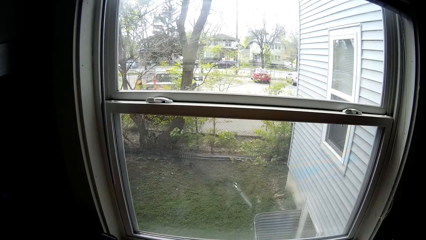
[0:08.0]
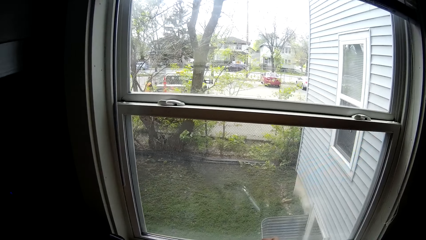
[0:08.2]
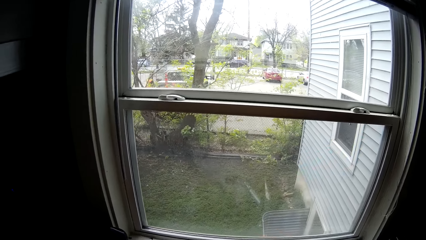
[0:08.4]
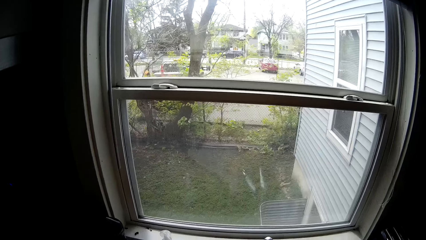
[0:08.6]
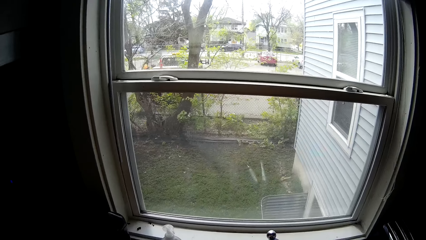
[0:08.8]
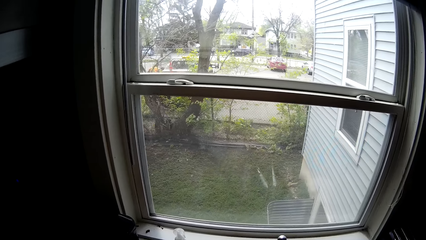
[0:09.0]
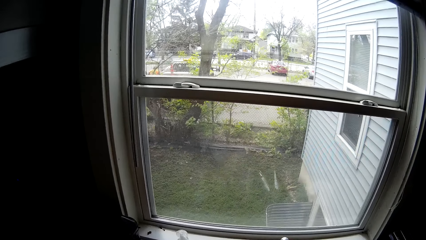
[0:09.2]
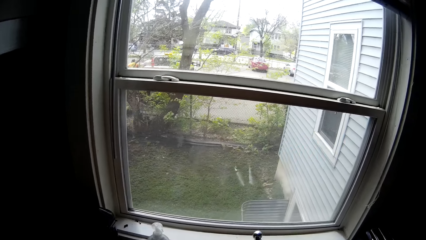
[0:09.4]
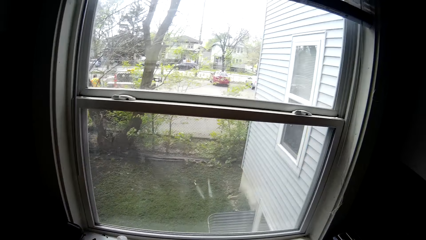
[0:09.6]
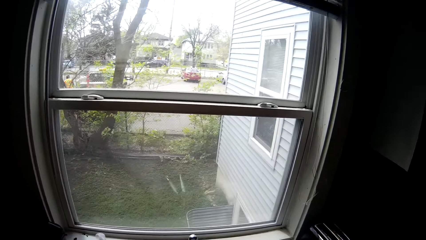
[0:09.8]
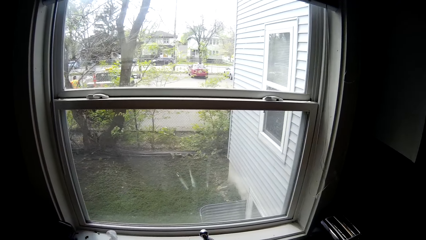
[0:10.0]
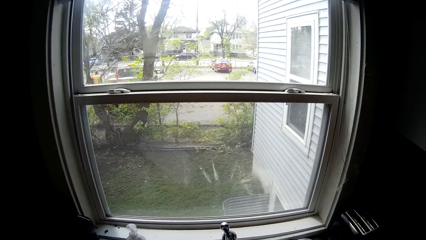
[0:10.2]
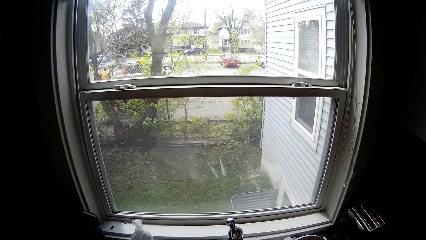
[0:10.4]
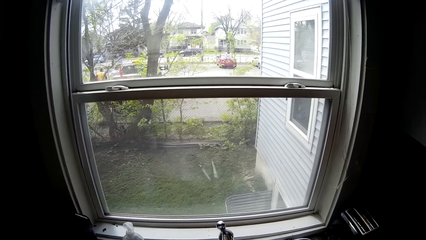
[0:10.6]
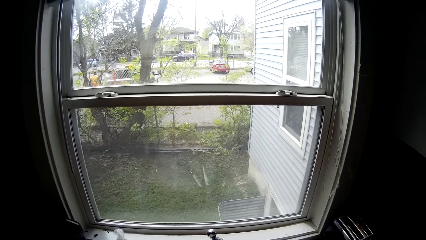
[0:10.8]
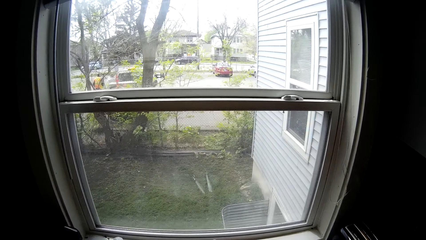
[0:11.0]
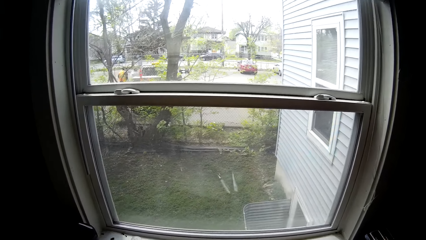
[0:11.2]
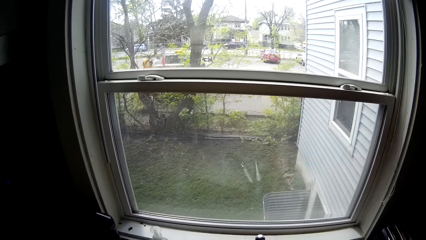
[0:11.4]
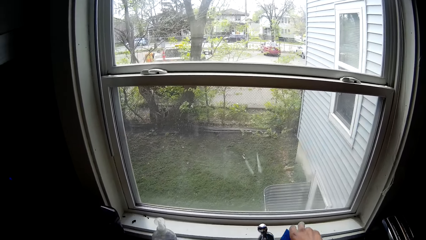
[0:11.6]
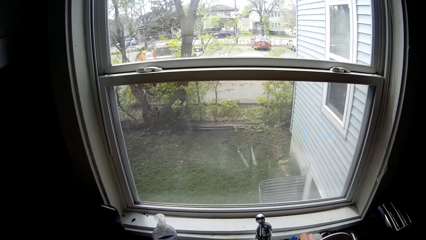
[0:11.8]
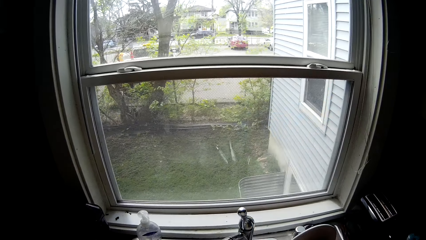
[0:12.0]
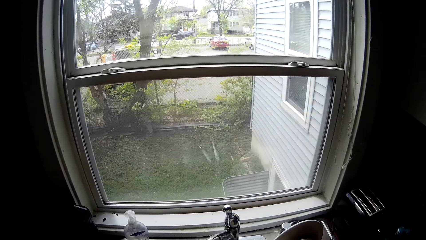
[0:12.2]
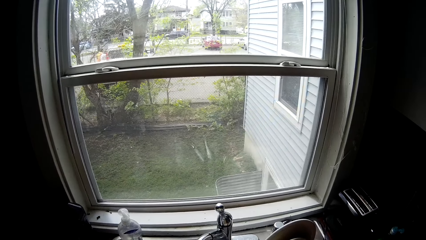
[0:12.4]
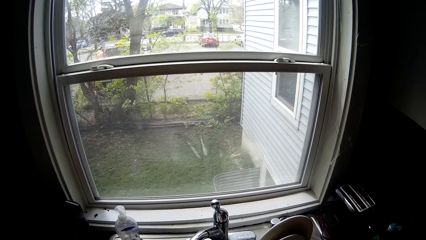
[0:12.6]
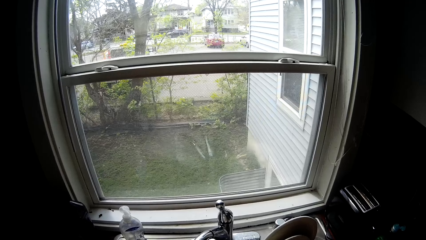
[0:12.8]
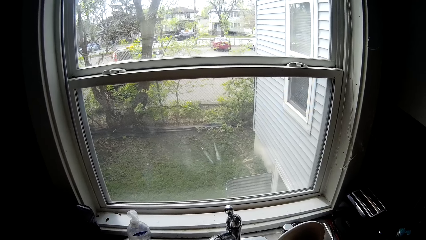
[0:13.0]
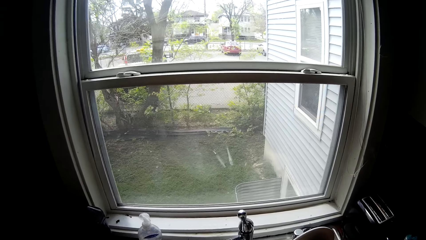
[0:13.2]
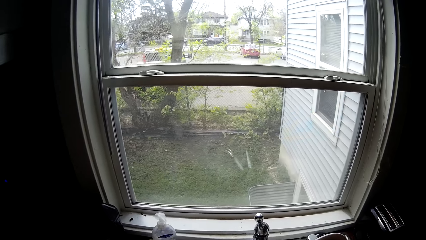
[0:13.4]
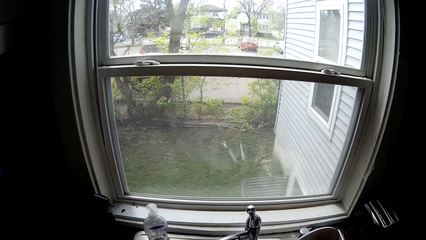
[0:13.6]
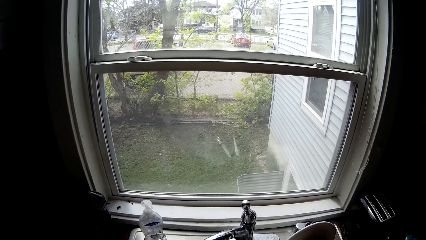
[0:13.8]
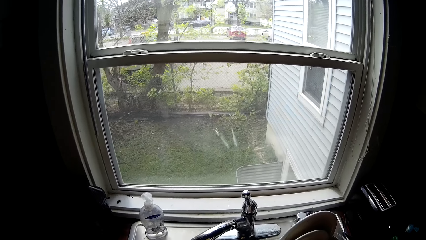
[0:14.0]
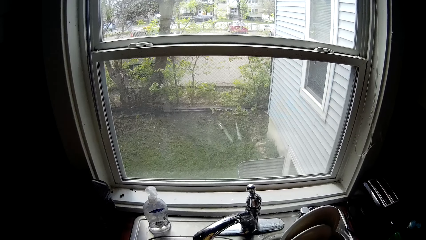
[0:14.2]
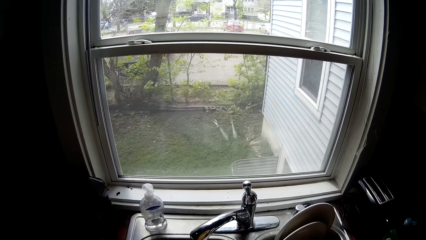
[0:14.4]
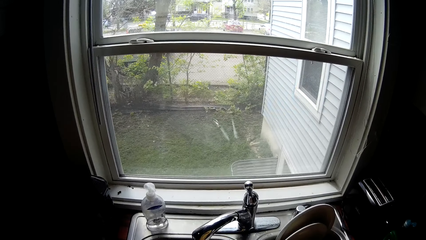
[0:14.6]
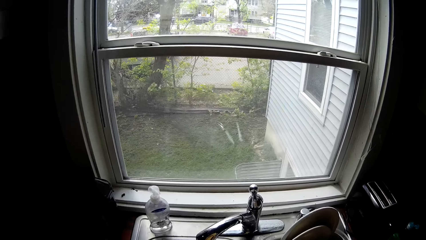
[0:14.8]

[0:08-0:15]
The camera wearer opens the tap.

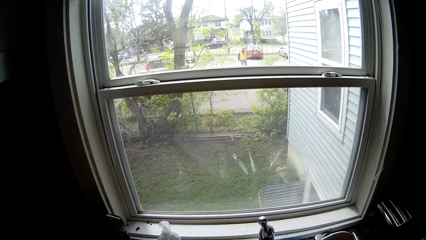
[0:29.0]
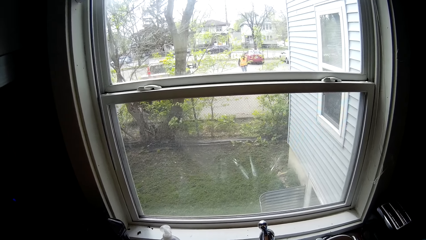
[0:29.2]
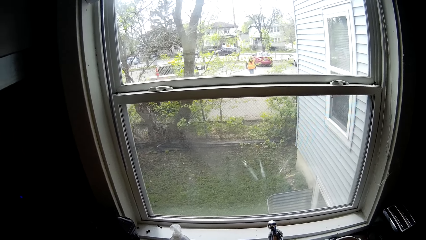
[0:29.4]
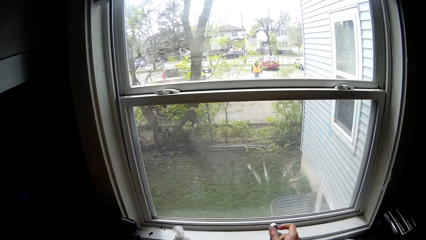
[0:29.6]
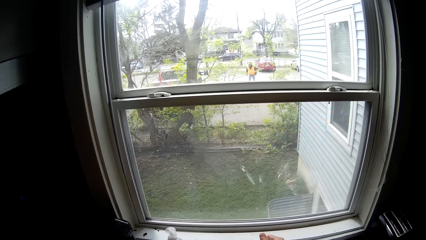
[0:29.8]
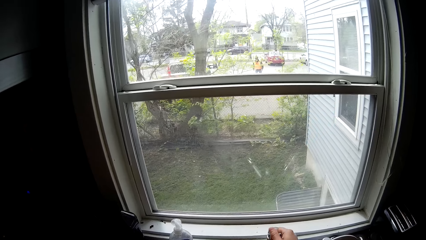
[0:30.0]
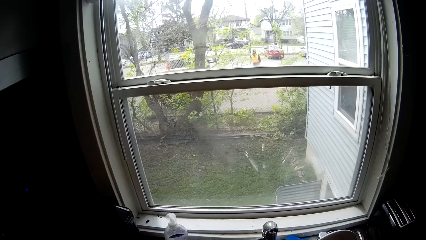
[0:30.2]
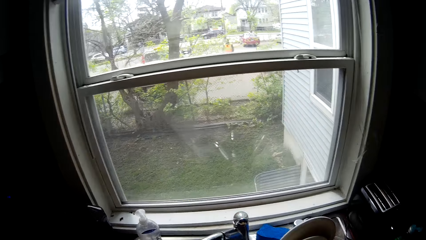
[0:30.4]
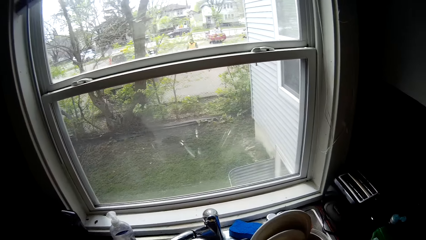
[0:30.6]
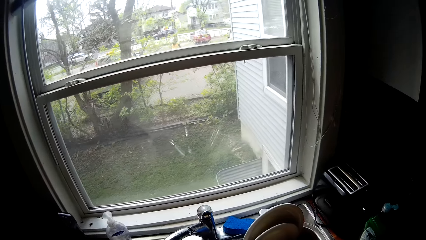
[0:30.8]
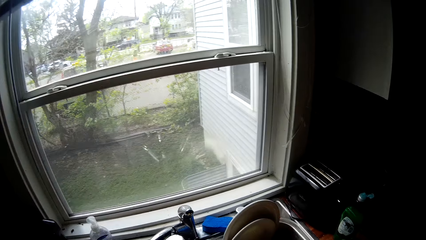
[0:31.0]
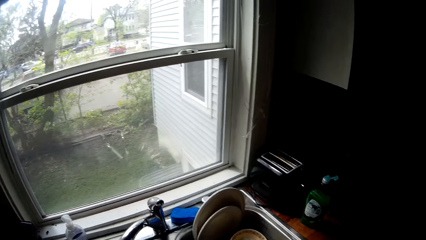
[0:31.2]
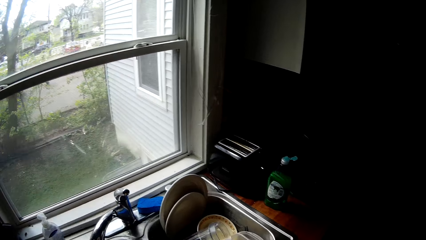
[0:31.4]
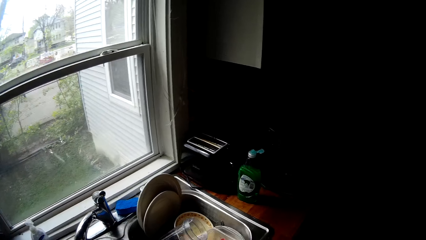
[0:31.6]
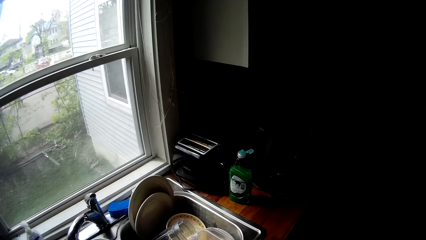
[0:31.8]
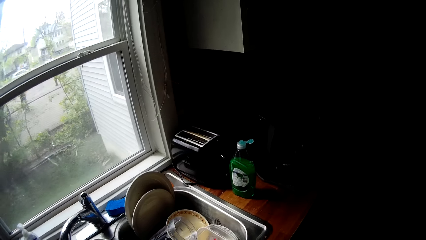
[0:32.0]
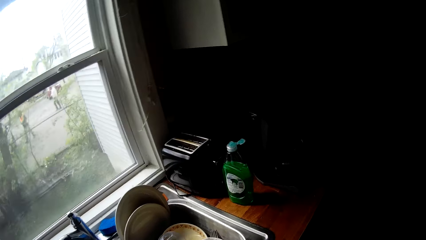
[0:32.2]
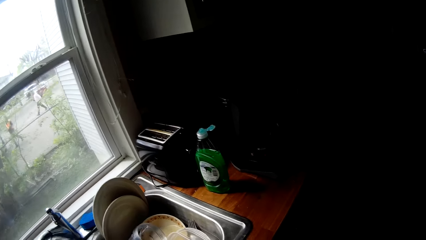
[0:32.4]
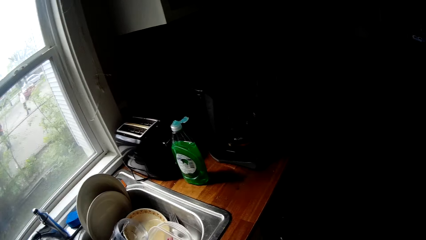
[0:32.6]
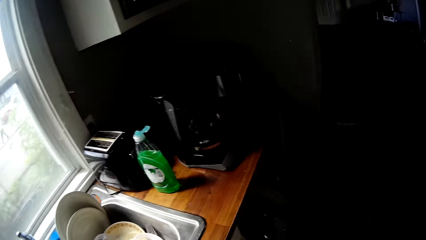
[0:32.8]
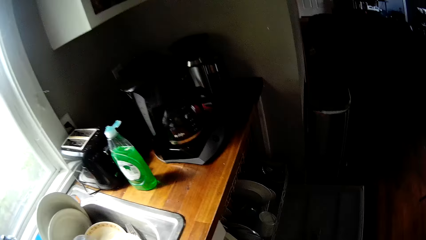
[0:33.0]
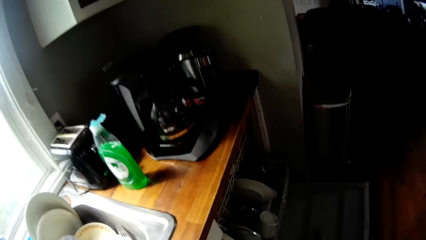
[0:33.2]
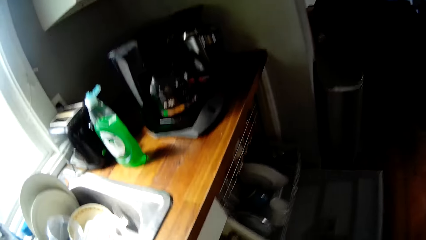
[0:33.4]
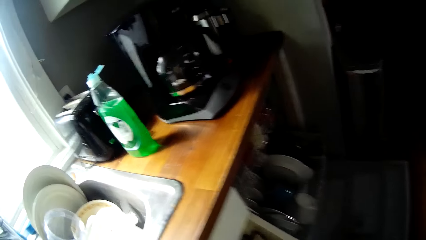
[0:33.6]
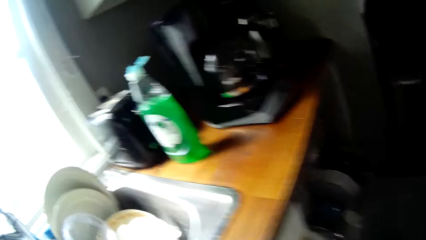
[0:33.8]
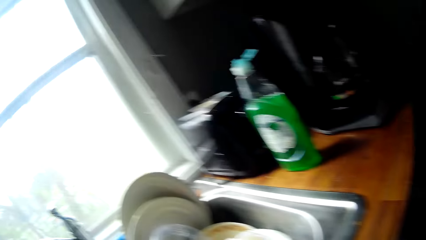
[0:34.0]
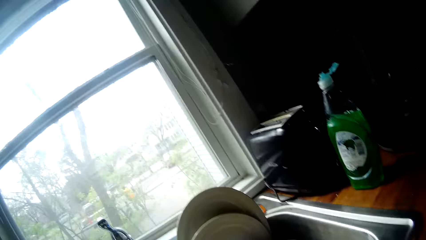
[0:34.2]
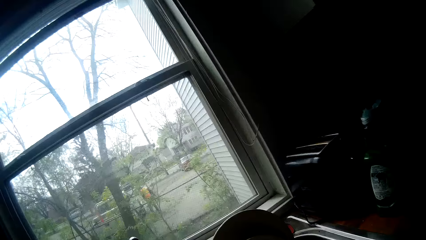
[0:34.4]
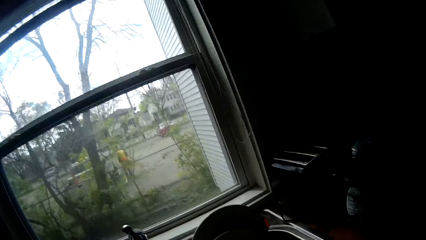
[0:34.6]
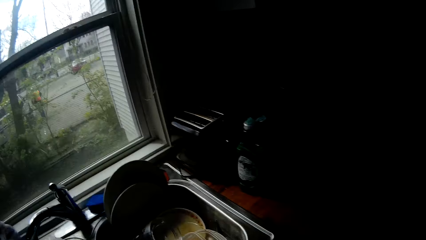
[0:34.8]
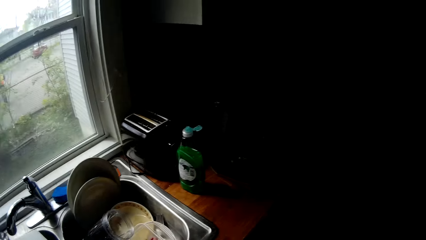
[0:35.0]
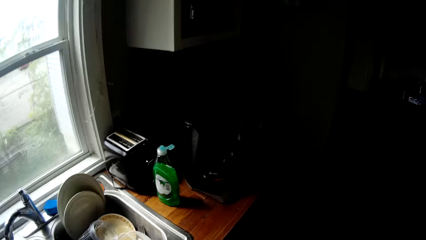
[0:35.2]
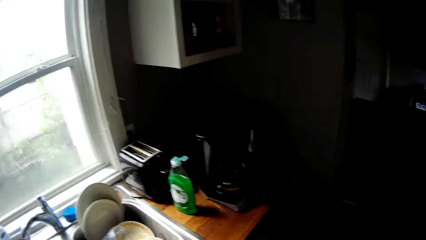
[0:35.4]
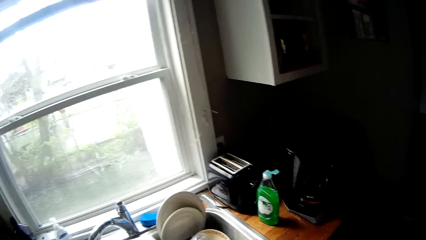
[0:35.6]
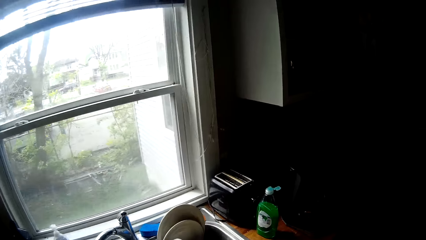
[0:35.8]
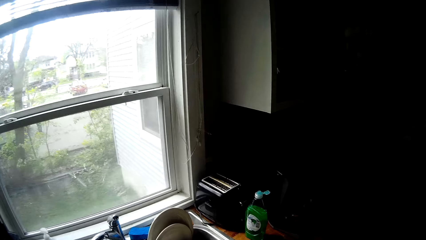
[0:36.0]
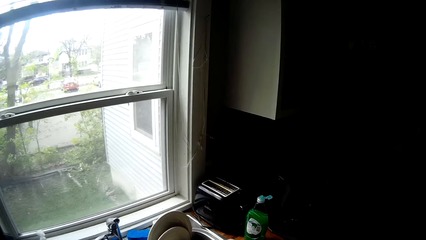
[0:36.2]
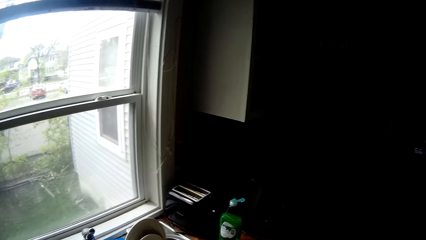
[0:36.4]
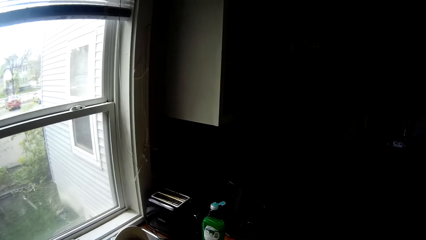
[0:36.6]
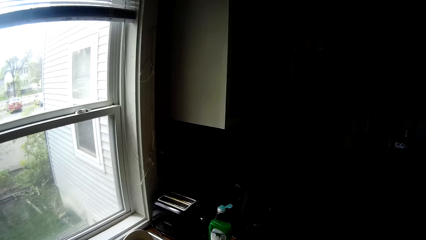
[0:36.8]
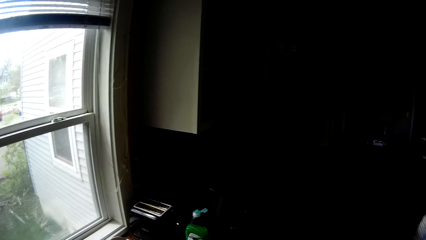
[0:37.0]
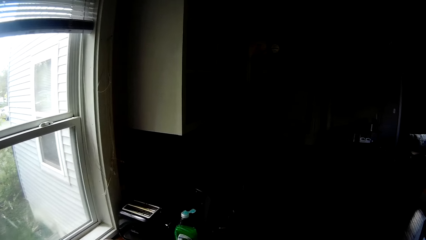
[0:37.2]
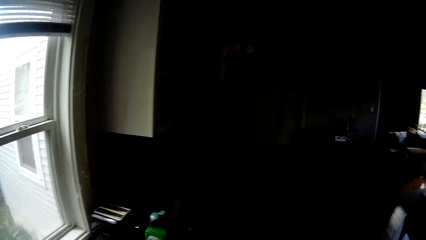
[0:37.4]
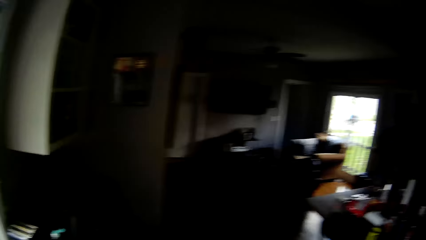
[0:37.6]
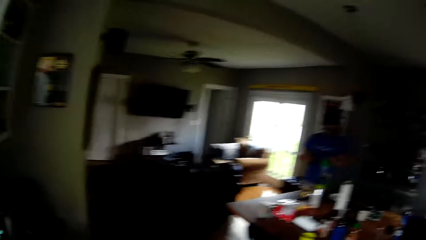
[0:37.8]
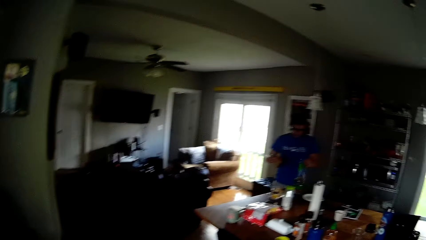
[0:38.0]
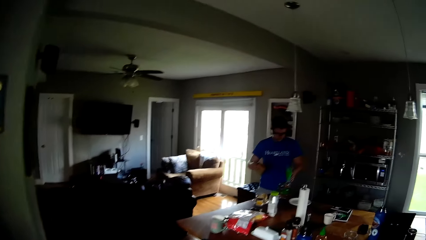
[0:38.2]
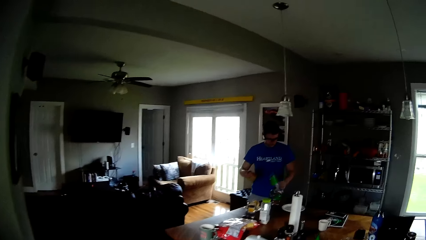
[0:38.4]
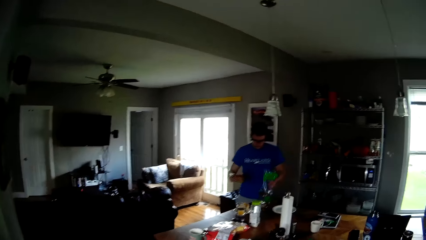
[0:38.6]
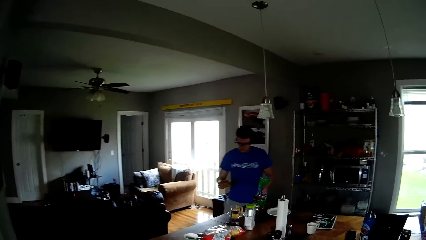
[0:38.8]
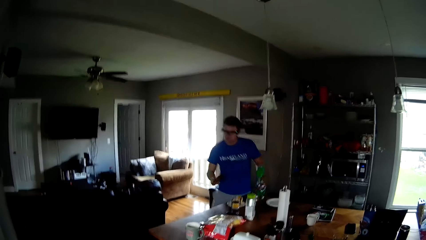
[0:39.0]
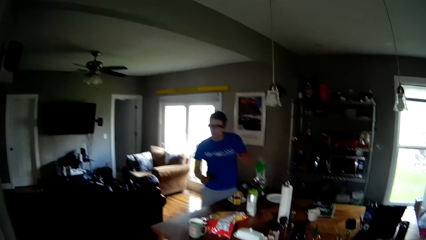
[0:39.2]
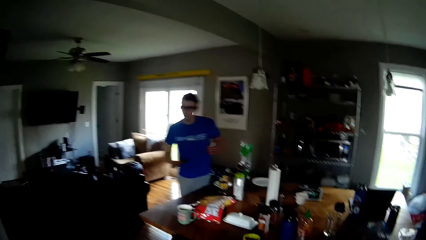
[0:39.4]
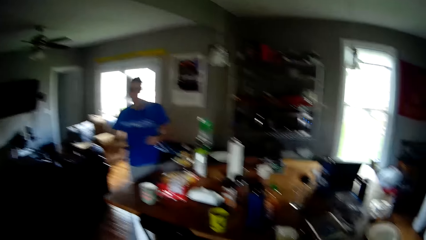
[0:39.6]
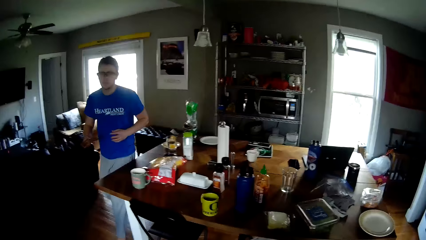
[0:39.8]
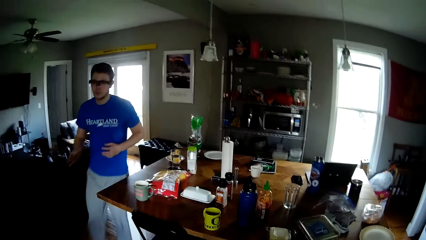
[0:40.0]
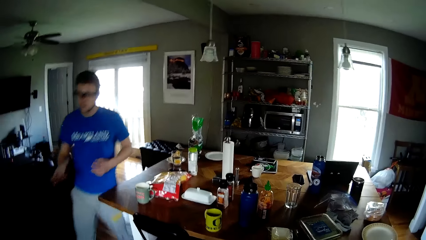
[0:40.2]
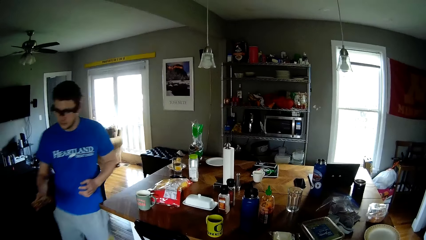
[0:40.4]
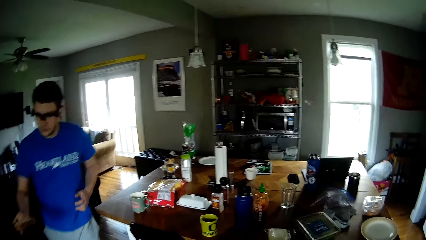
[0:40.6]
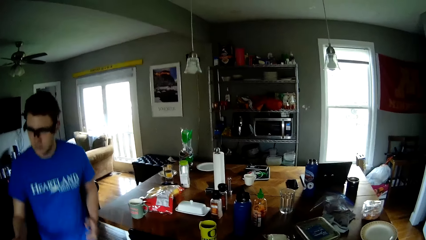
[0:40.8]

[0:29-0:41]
The camera wearer closes the tap. They look around. They look around again. A man adjusts a polythene bag on a table with his left hand. The man looks around.
